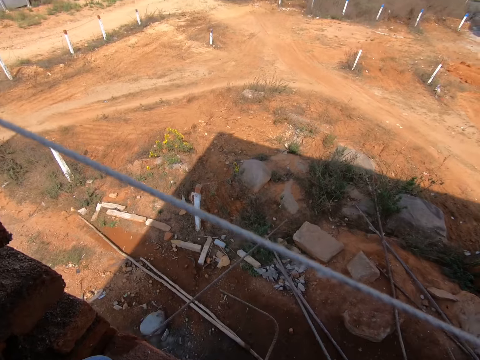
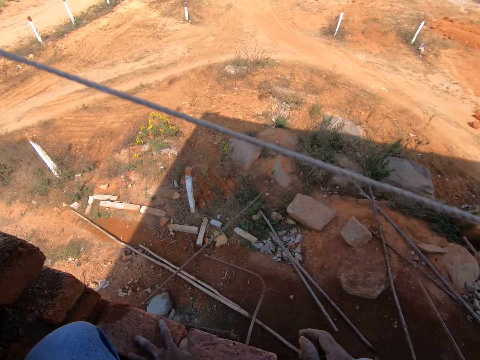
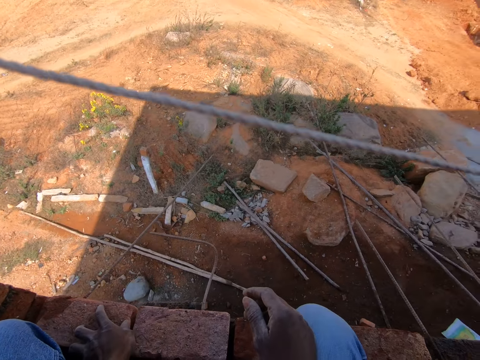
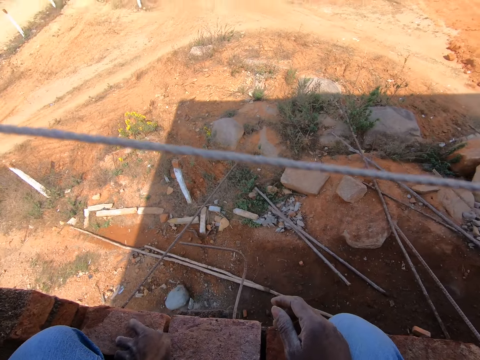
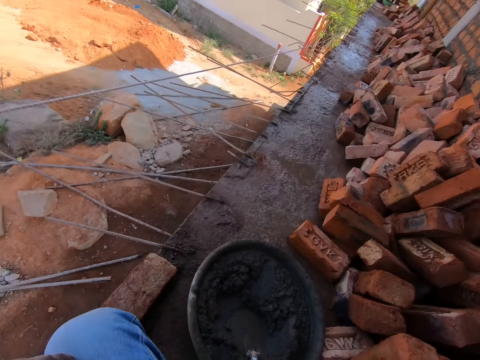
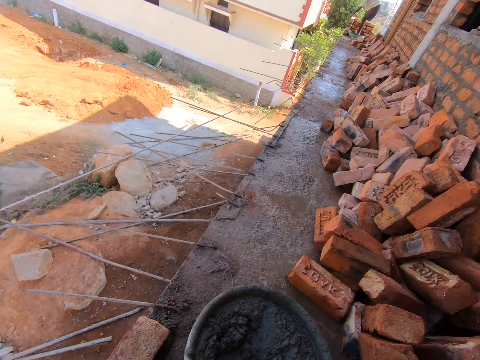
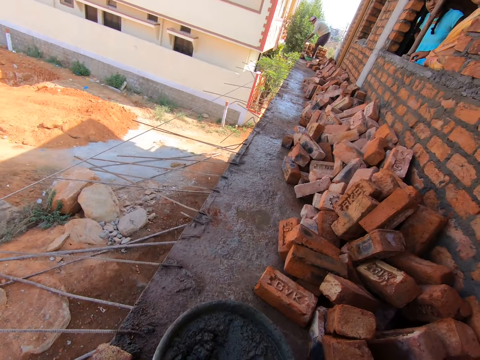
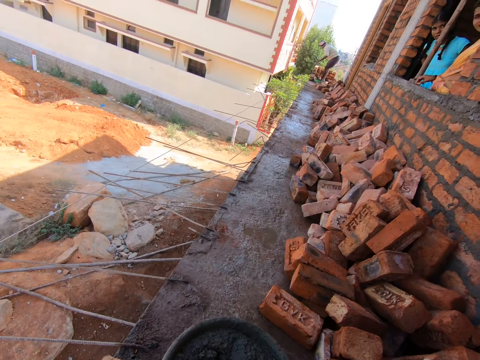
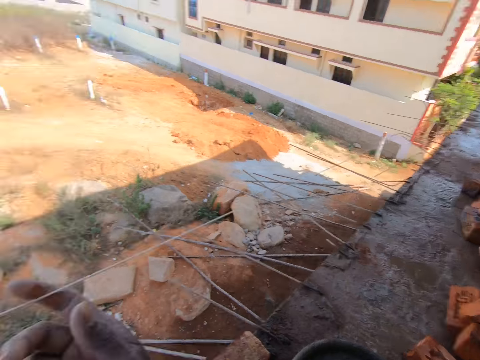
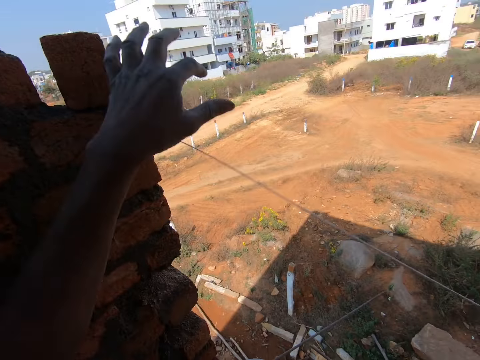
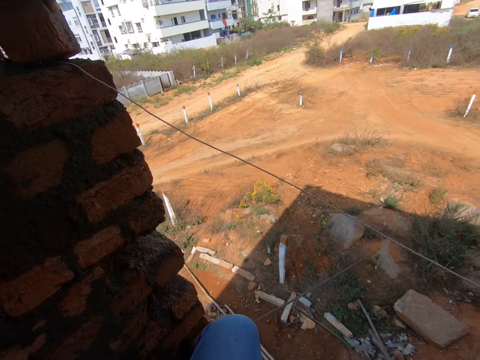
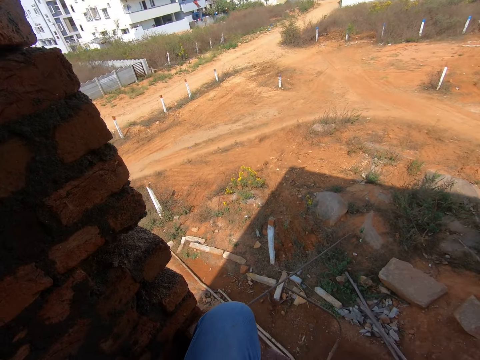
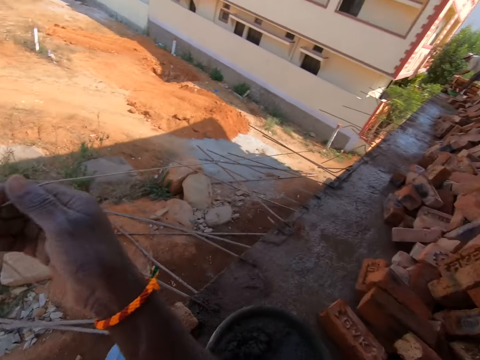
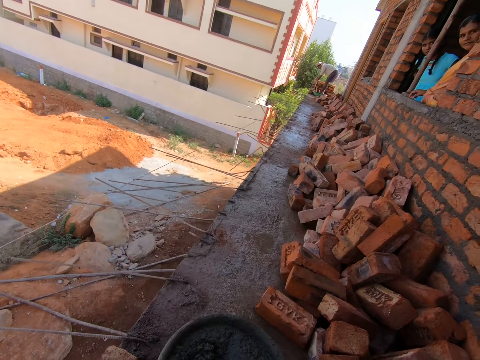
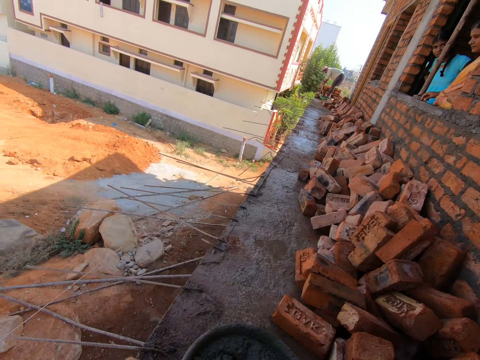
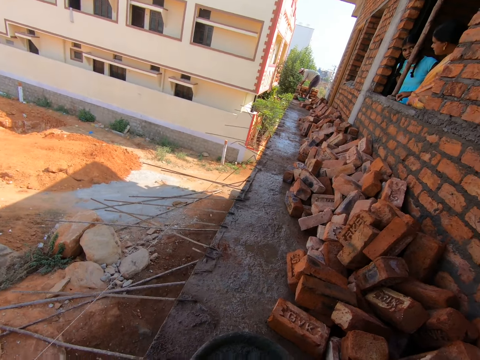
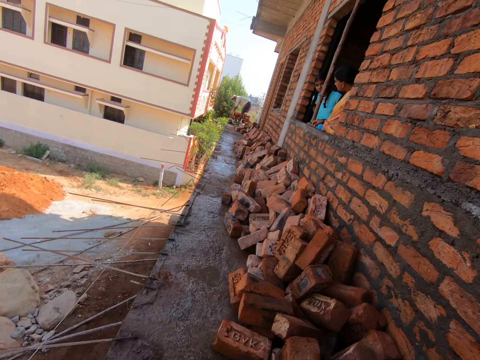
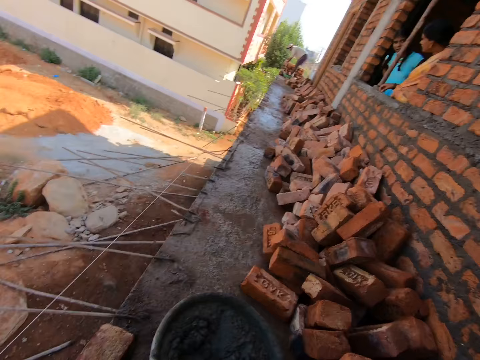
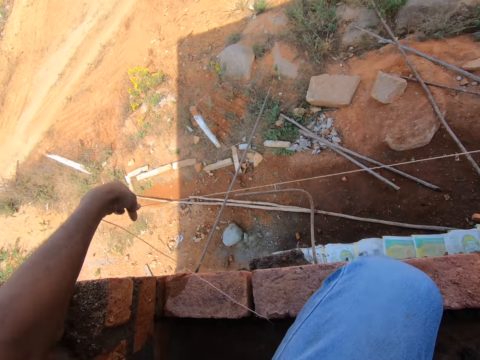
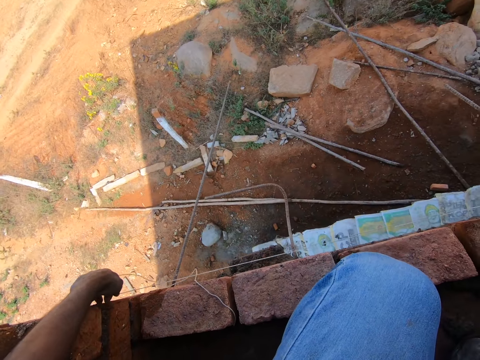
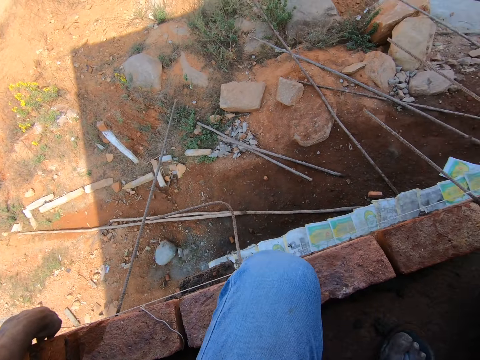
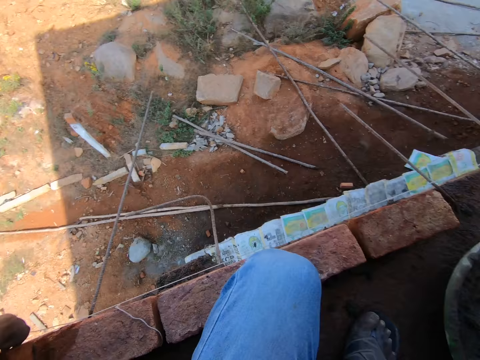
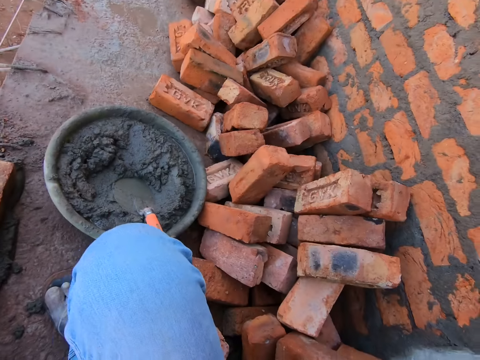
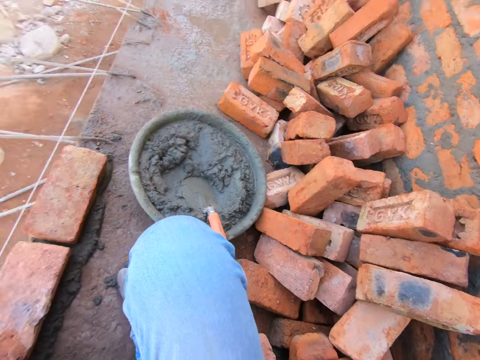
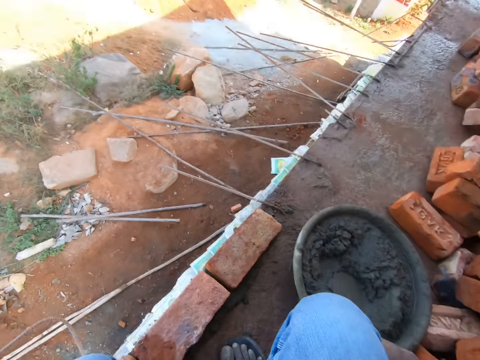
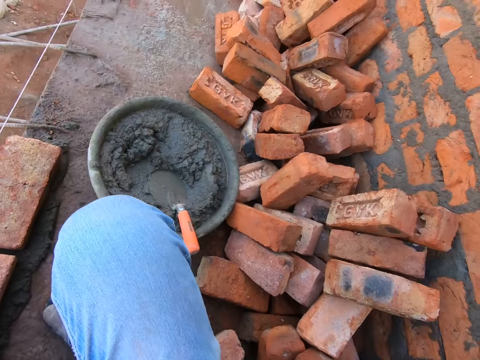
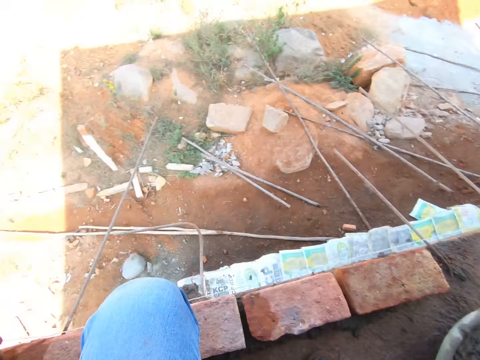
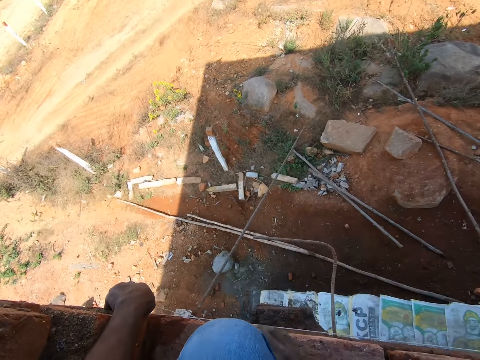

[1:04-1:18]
The camera wearer spits while in a site building. He converses in the site building. He lifts a brick on the rope. He releases the rope from his end in the site. He turns around. He takes a brick. He converses in the site building. He looks at the bricks. He stretches a string. He holds the rope onto the floor site. He turns around.

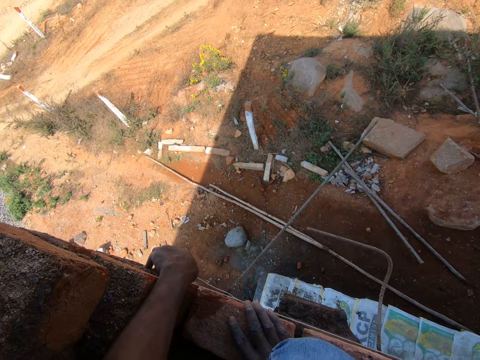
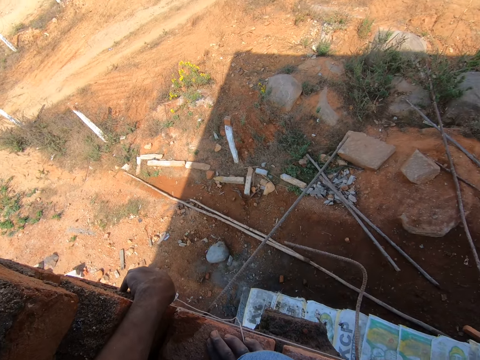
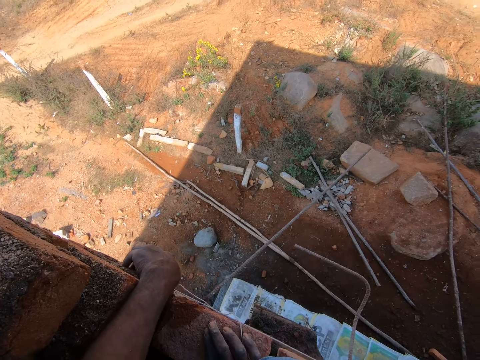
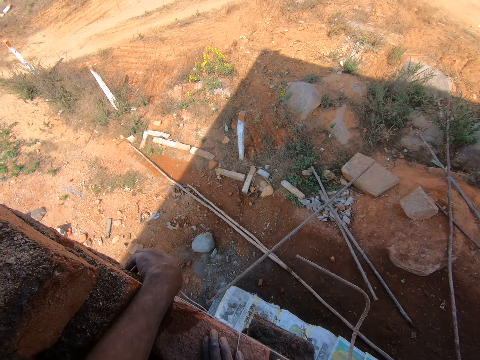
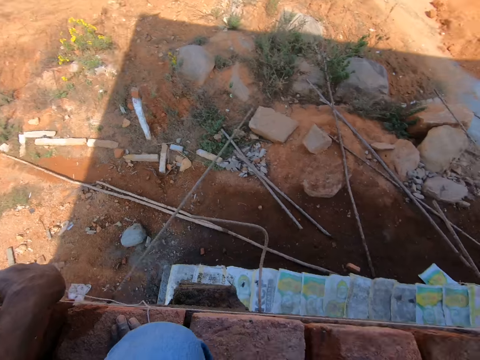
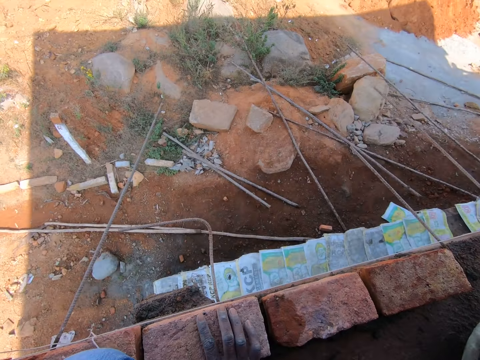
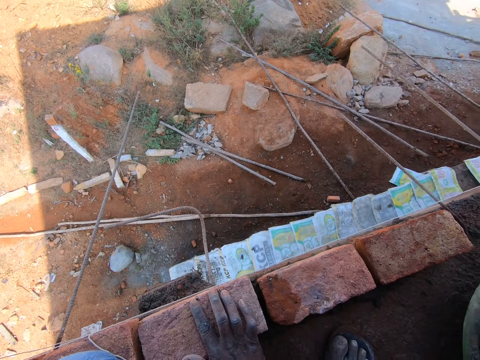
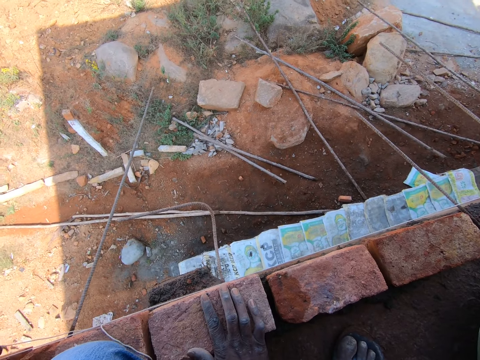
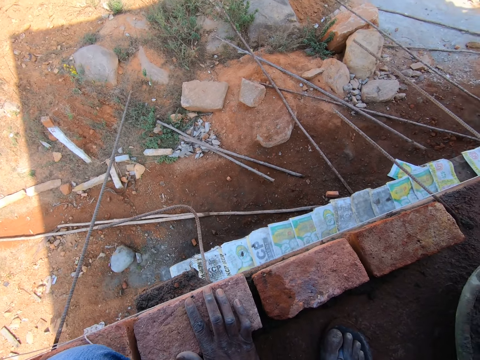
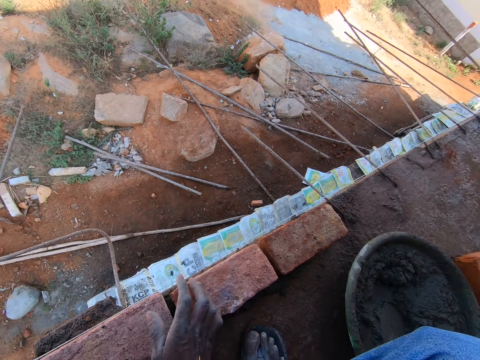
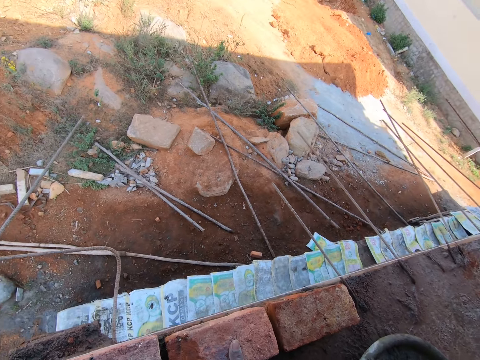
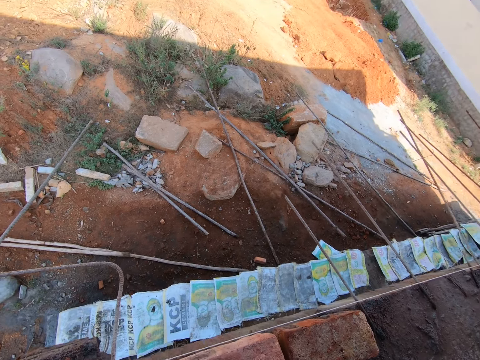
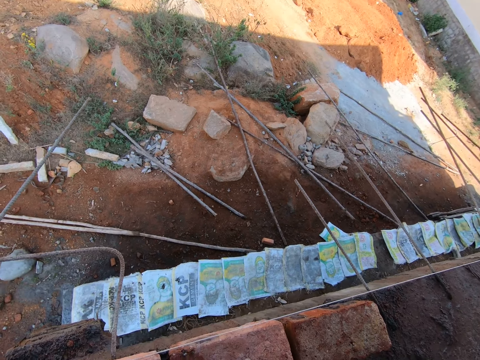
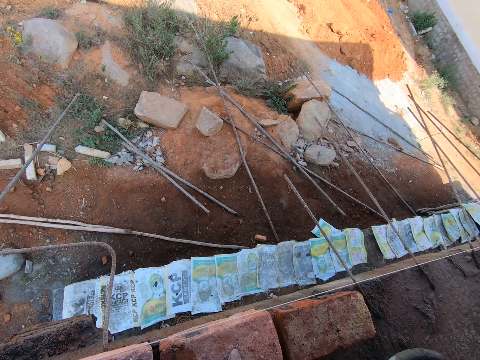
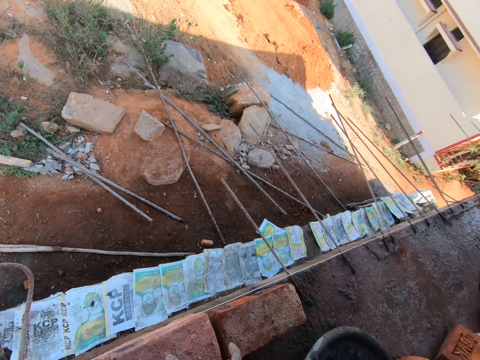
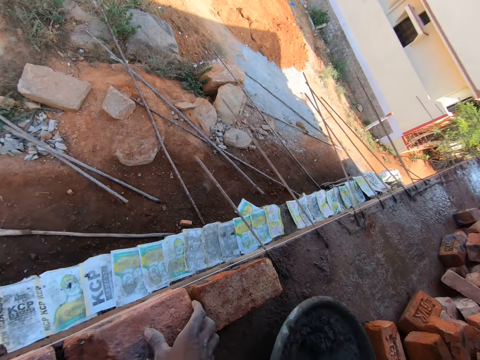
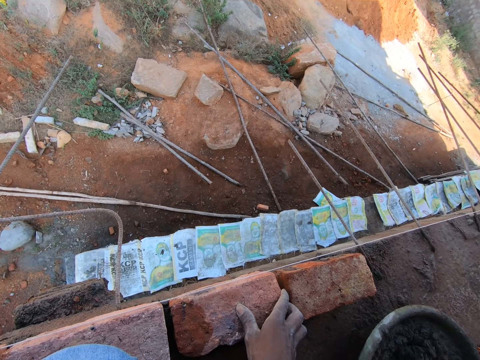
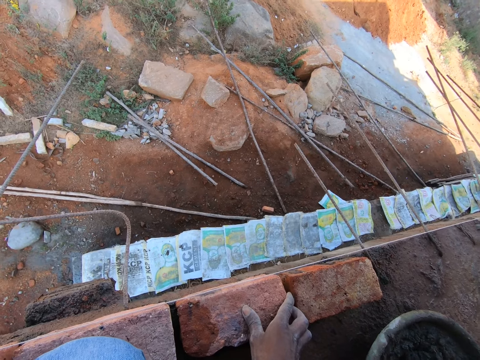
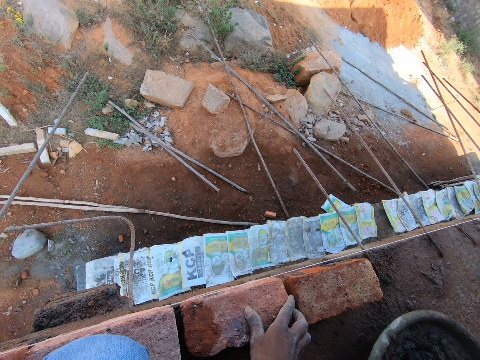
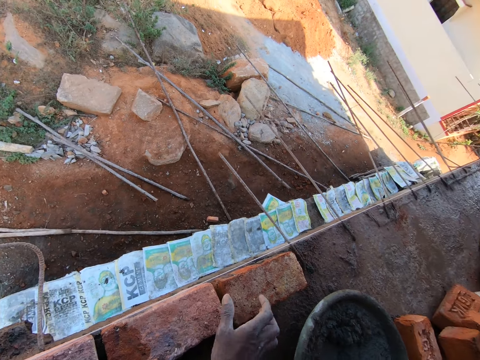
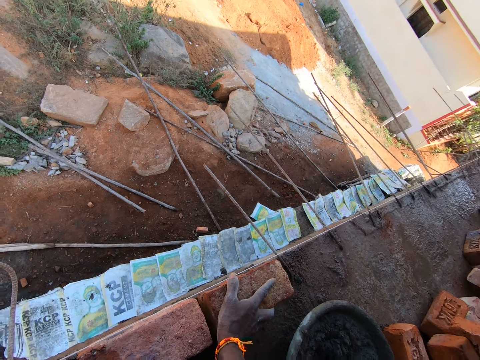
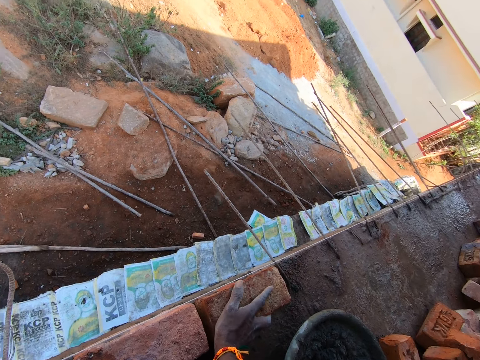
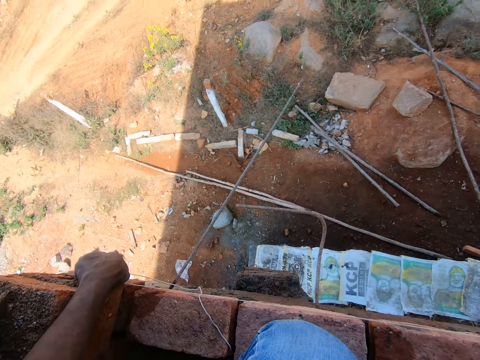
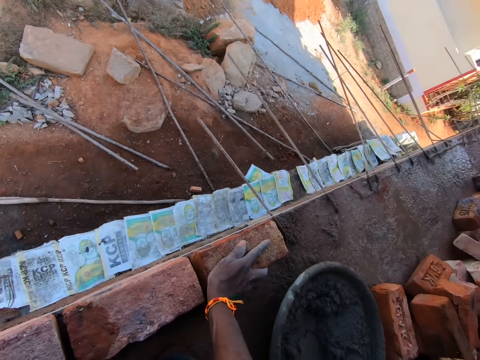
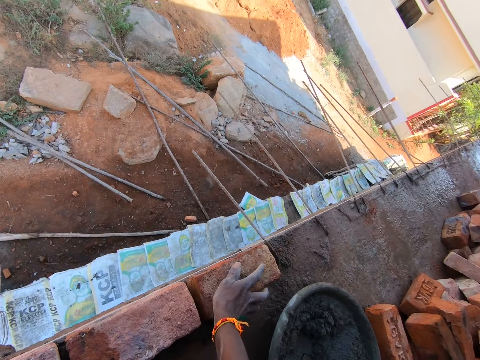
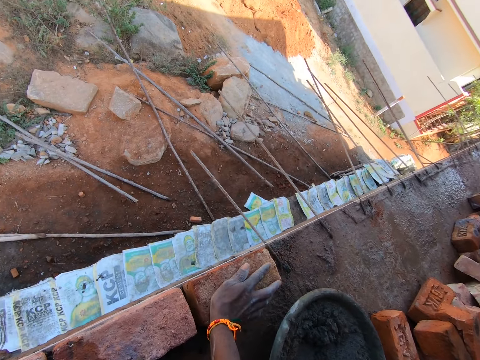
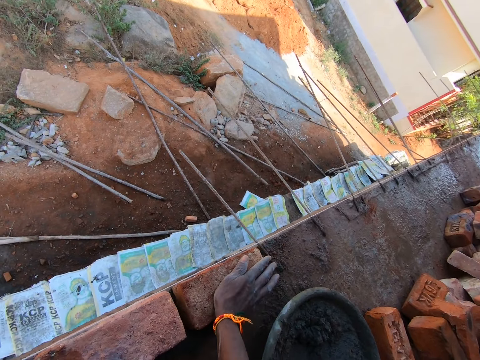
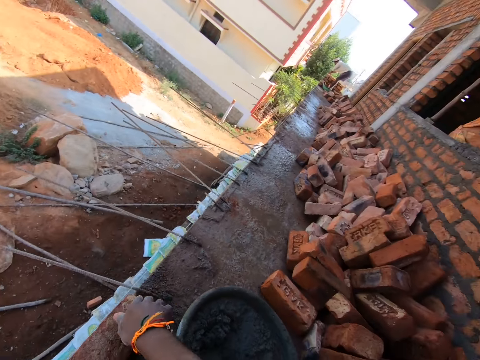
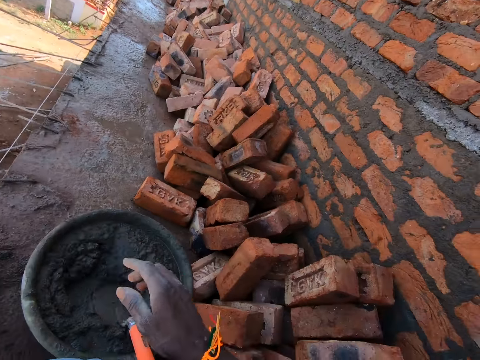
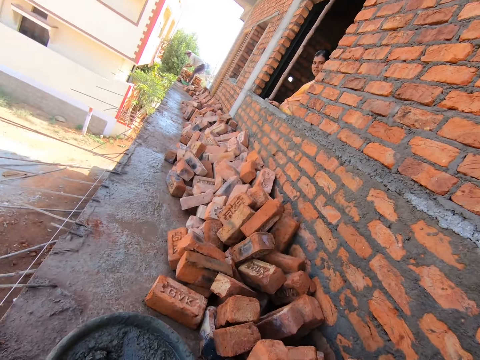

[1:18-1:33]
The camera wearer measures a wall. They arrange bricks by the rope line on the floor of the building site. They align a brick on the mortar. They compress the brick onto the sand concrete on the floor. They turn around.
